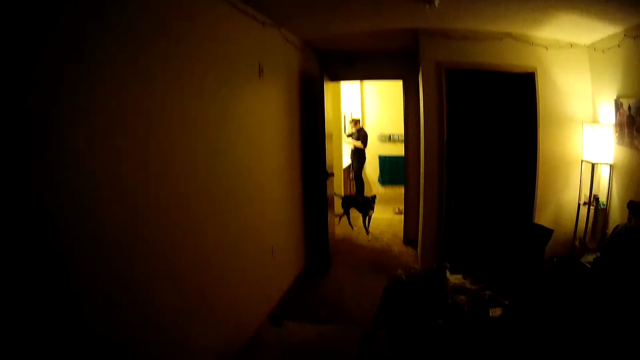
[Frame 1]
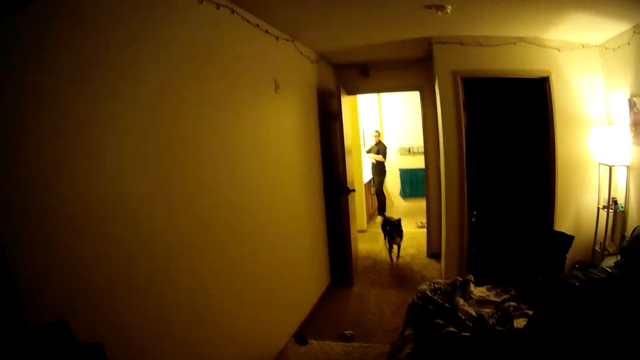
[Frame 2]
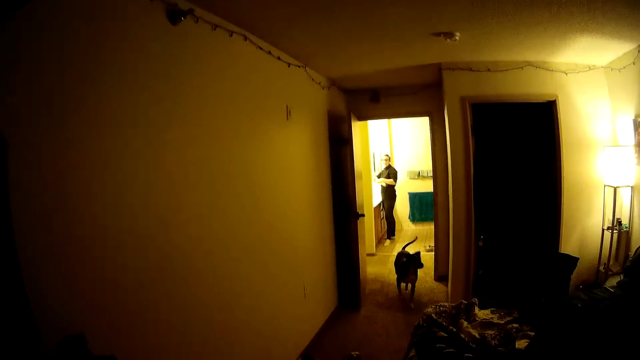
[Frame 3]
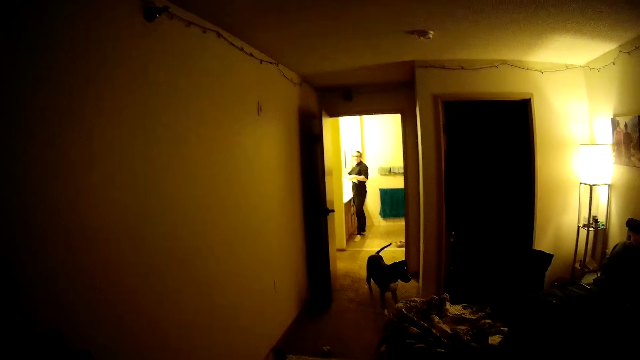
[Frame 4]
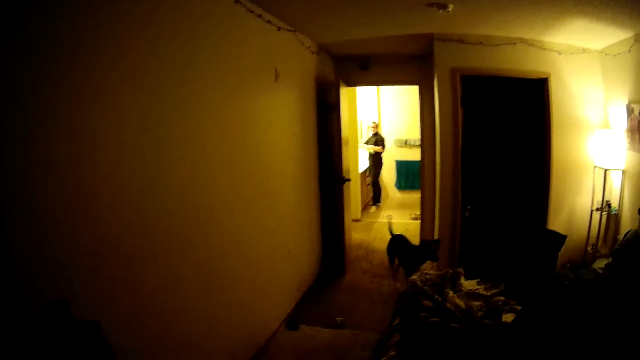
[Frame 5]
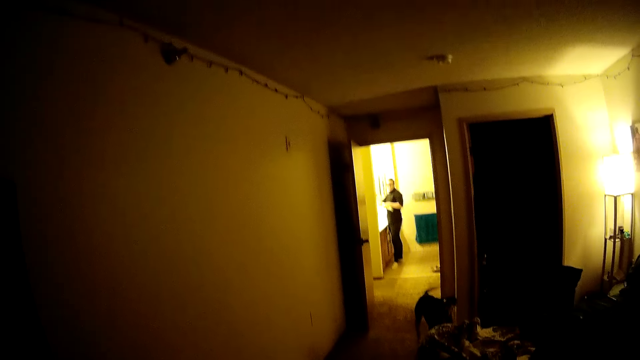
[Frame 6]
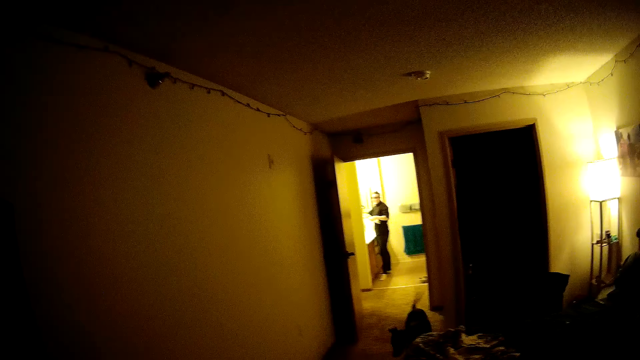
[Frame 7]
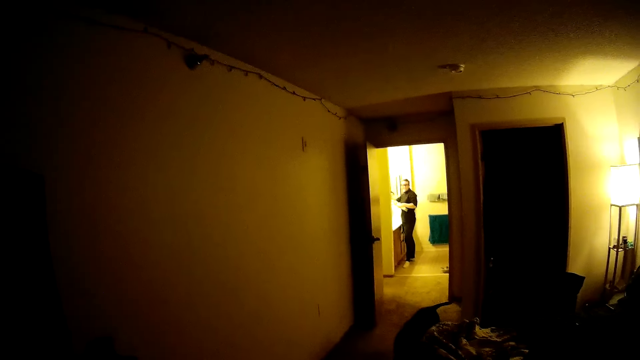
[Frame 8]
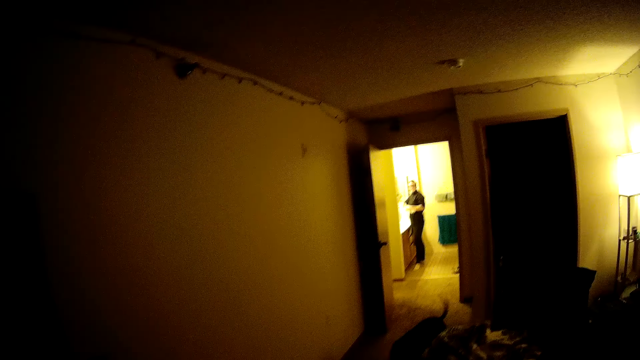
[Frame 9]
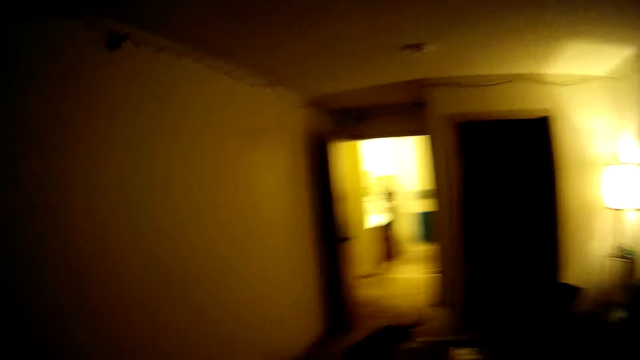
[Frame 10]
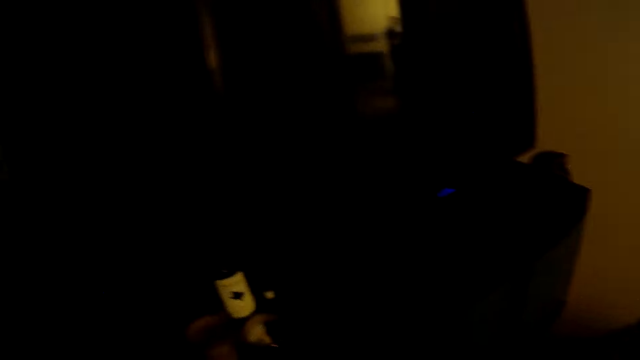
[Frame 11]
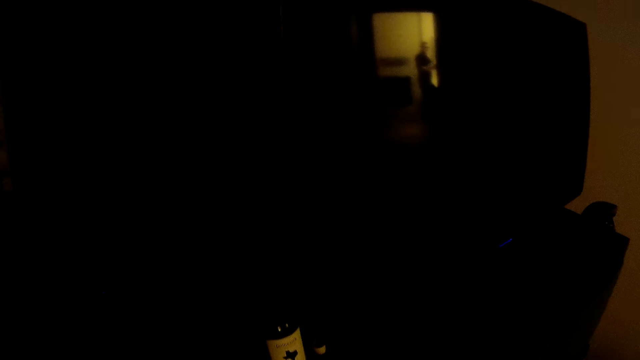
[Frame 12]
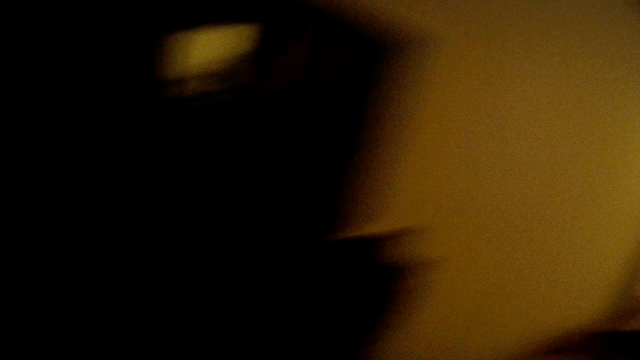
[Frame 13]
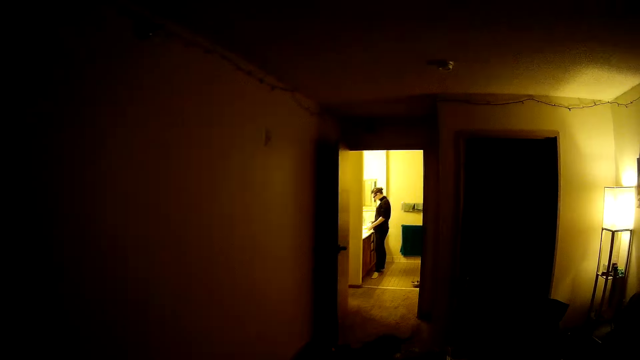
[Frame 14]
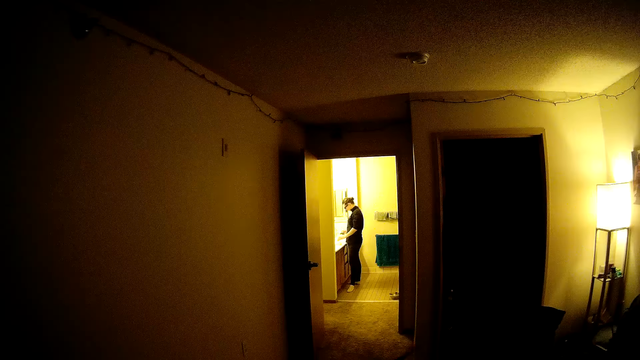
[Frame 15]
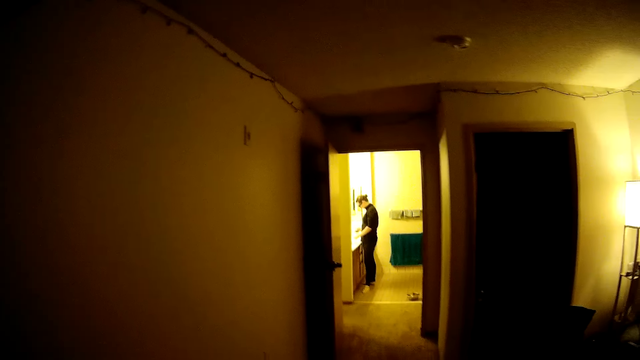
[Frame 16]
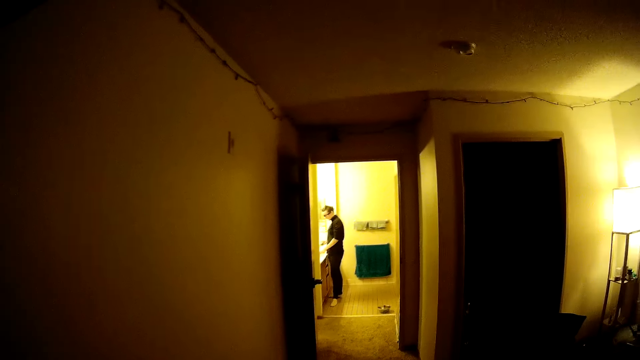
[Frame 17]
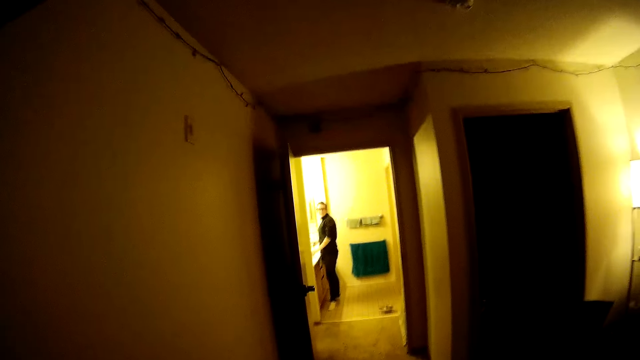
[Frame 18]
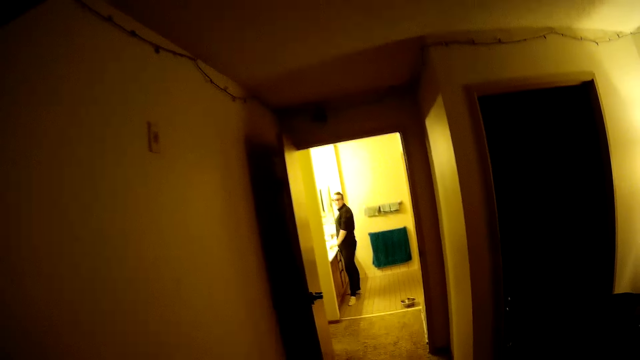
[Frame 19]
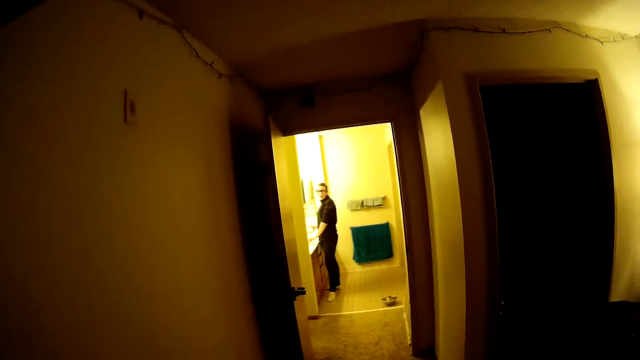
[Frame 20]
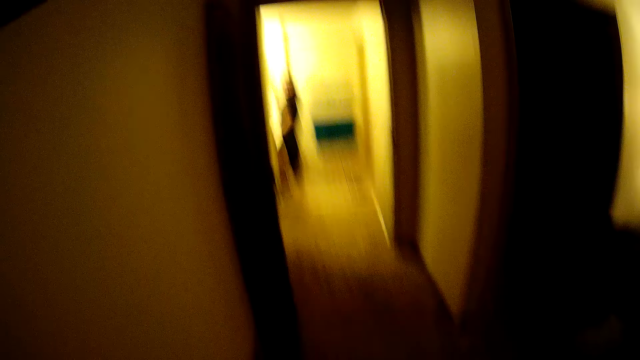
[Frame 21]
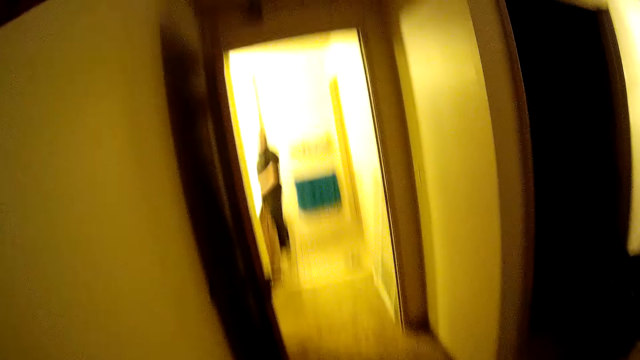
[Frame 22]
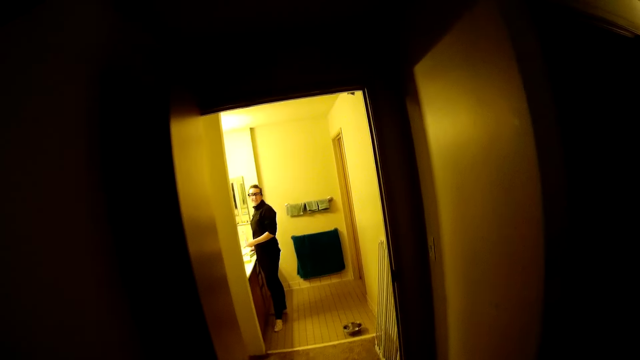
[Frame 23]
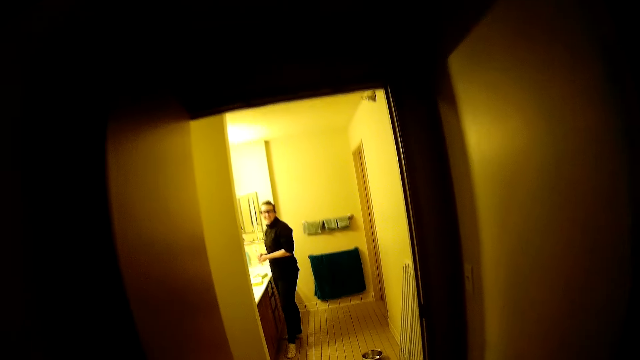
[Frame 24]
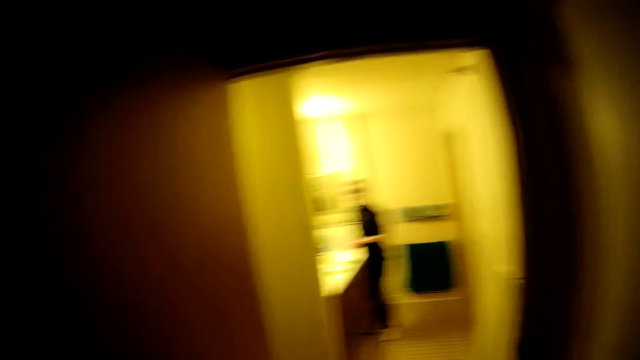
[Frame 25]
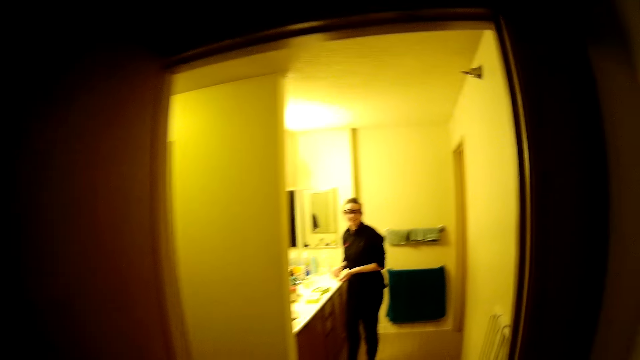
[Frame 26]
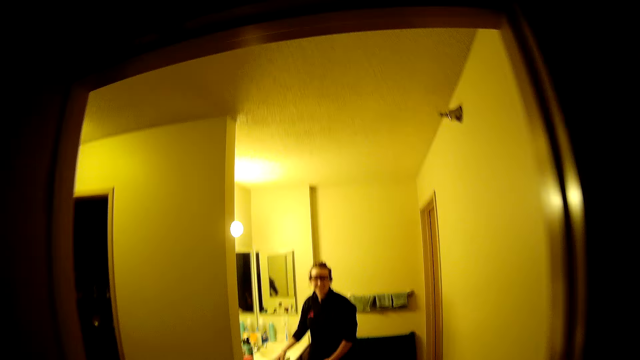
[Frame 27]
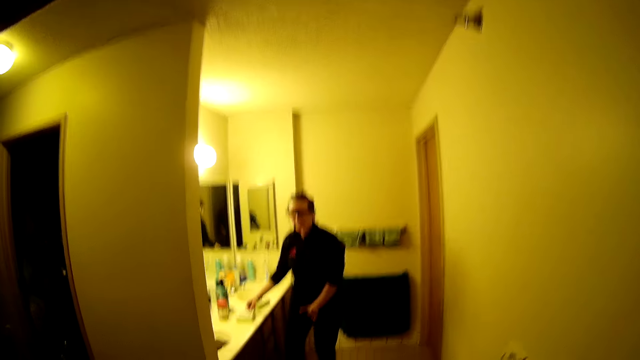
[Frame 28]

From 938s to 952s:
The camera wearer walks in the house. They look at a dog and a woman. They walk around. They walk towards the woman.

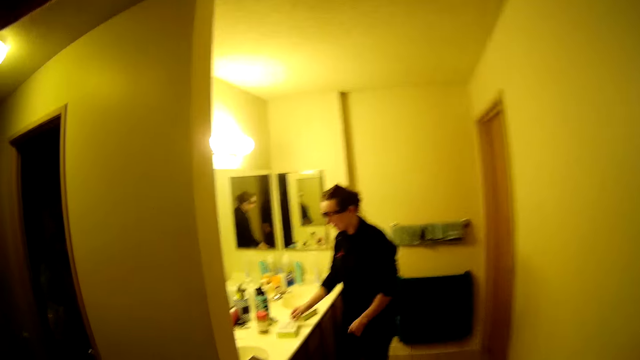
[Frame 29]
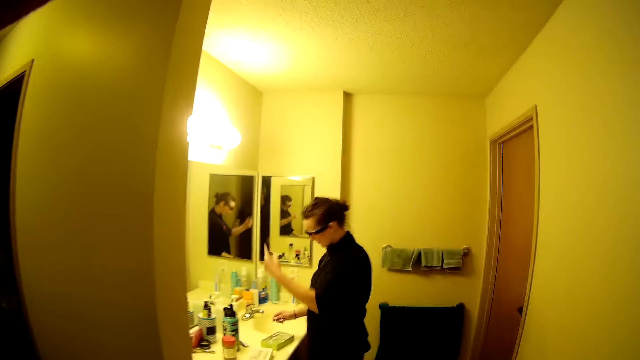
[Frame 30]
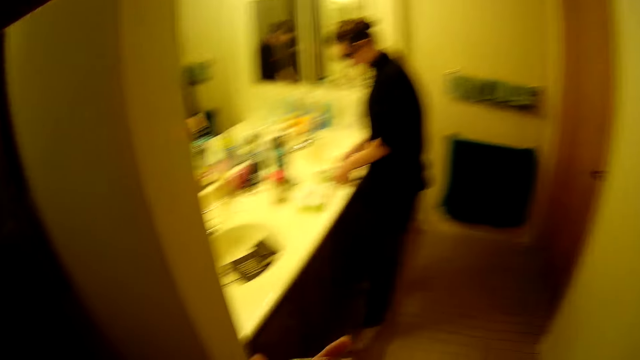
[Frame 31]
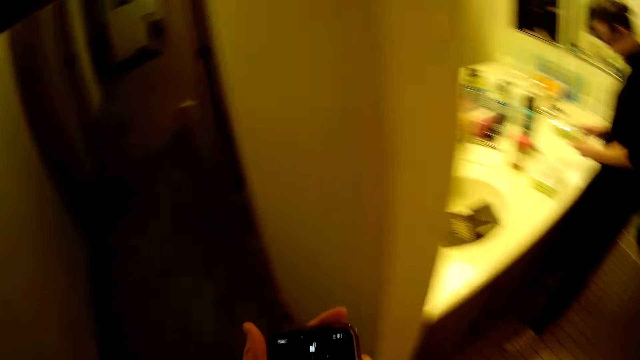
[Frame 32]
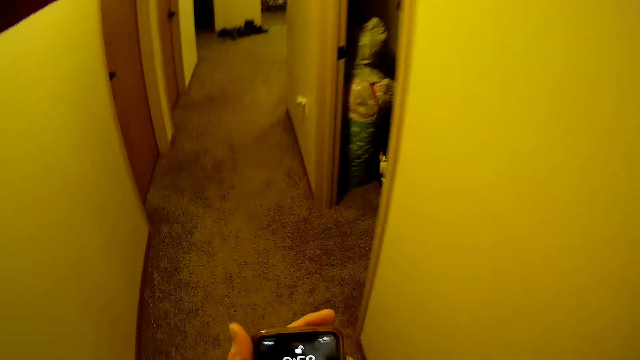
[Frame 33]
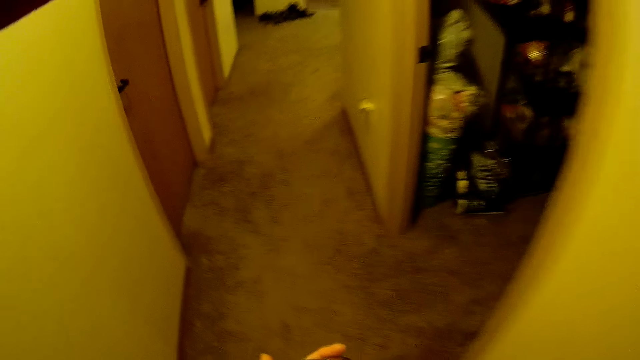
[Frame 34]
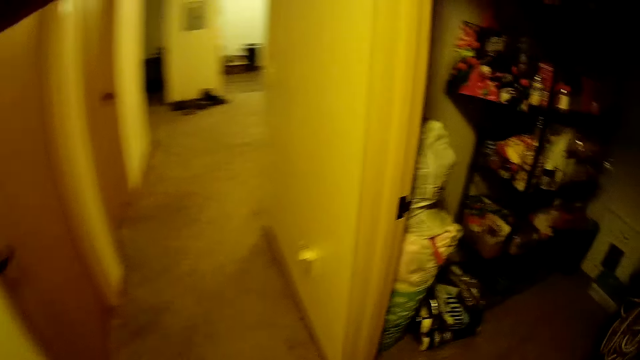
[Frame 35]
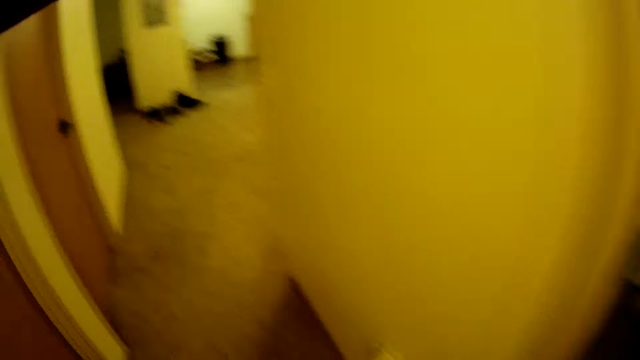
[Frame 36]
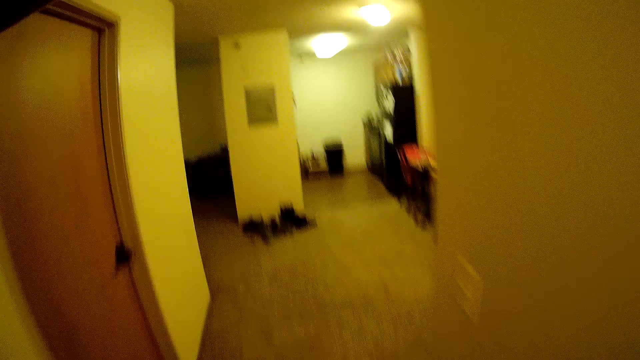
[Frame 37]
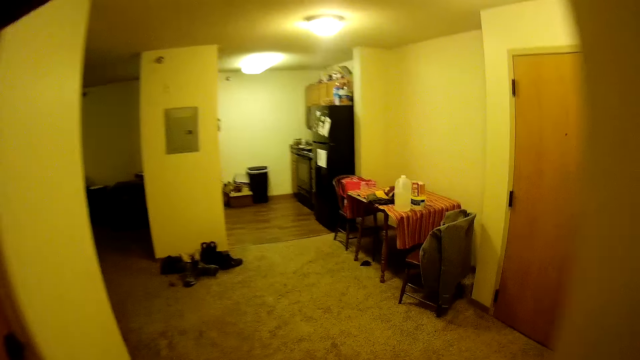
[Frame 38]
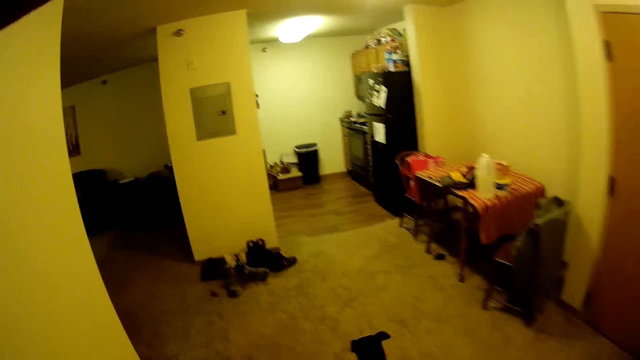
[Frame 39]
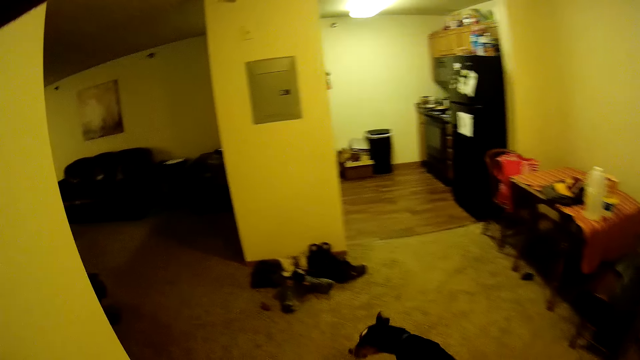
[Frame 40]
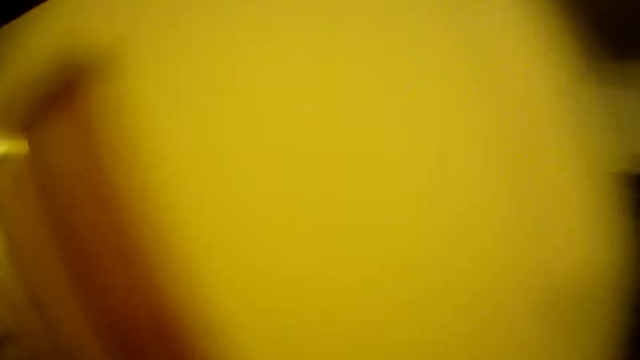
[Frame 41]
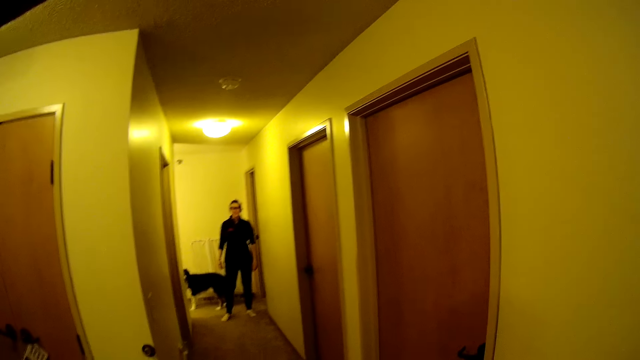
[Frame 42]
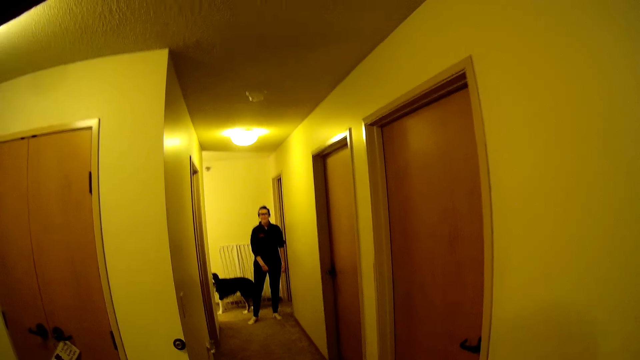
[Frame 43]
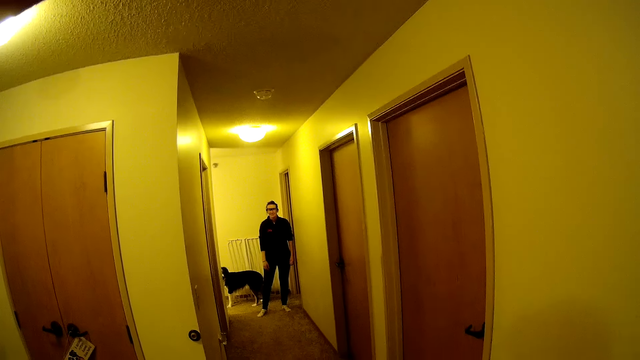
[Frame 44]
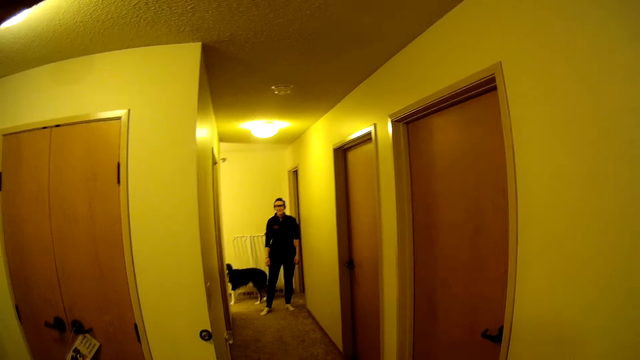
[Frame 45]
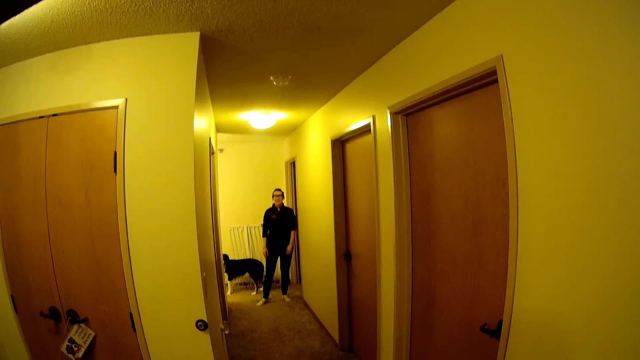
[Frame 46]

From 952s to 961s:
A man talks to the camera wearer. A woman washes in a sink. The camera wearer holds a phone. They walk into a corridor. They walk around. They walk in the house. They look at the woman.
